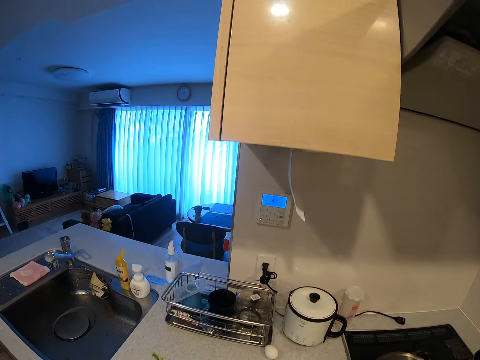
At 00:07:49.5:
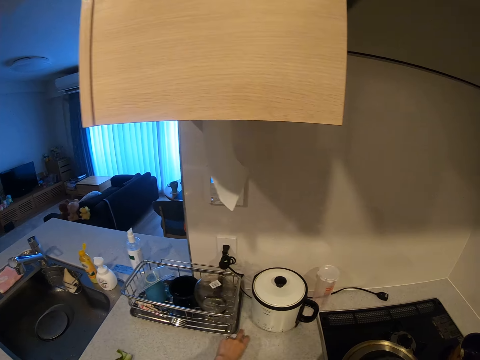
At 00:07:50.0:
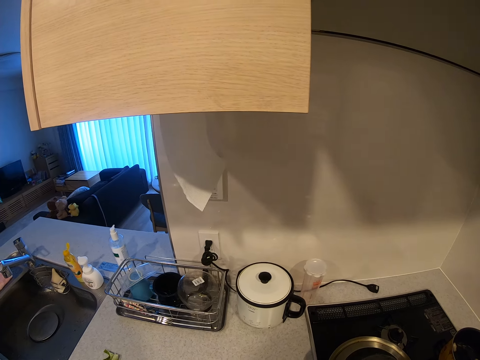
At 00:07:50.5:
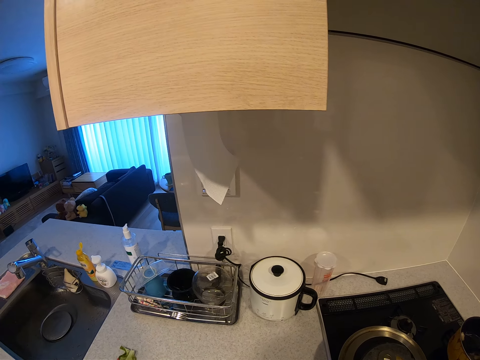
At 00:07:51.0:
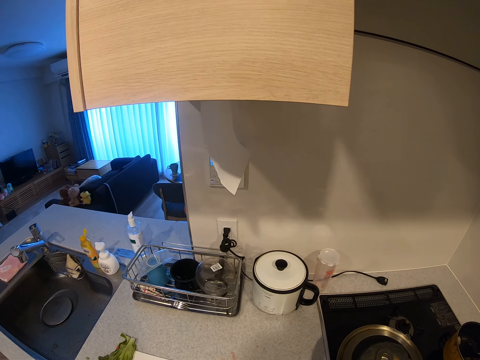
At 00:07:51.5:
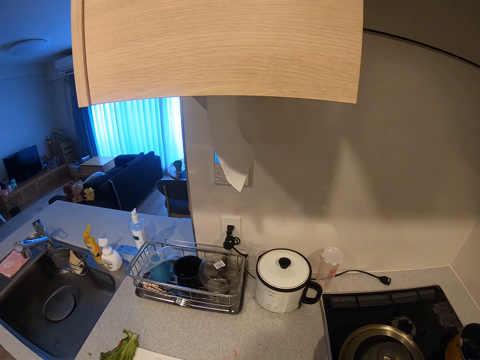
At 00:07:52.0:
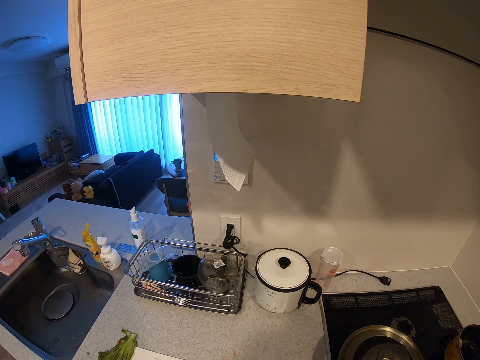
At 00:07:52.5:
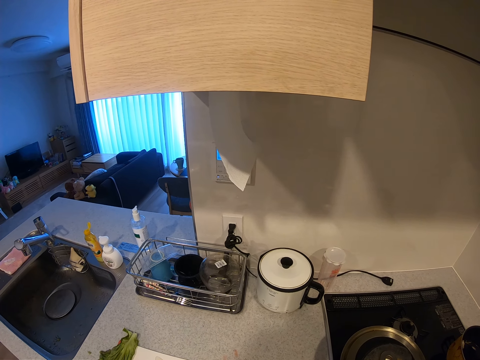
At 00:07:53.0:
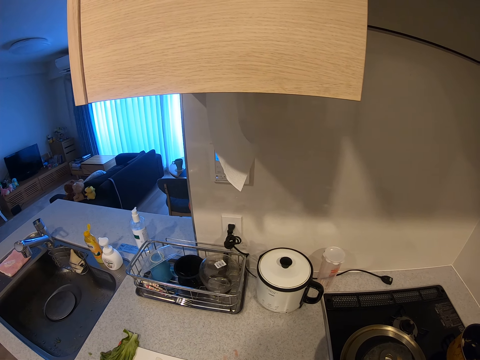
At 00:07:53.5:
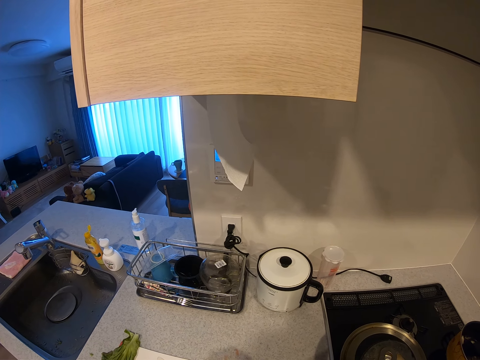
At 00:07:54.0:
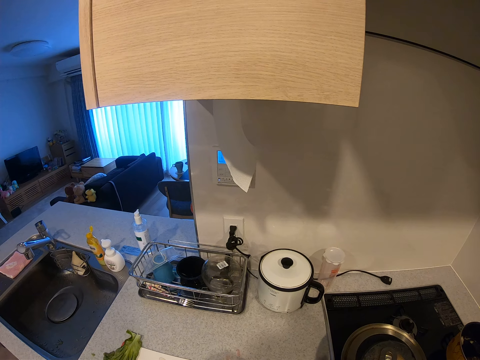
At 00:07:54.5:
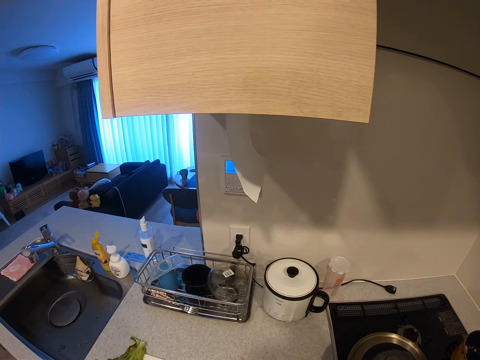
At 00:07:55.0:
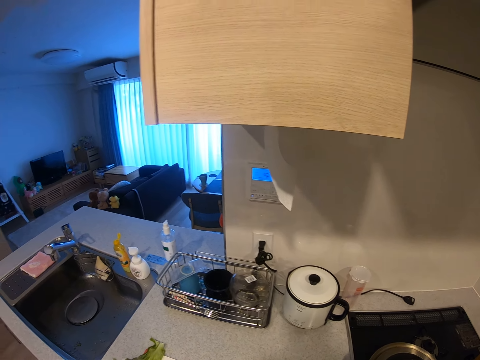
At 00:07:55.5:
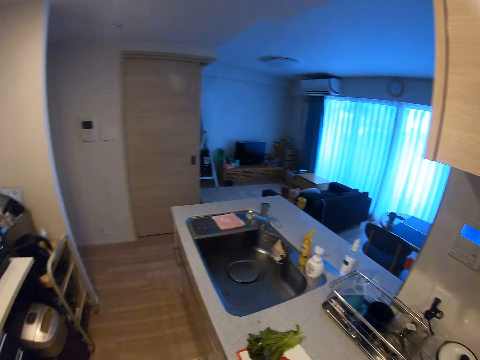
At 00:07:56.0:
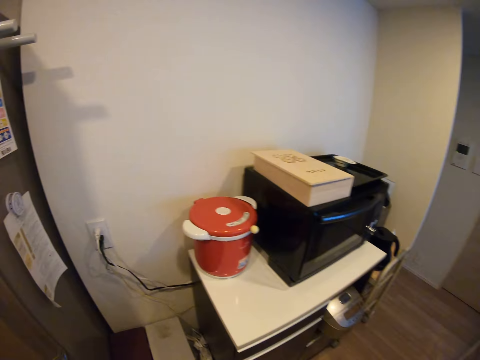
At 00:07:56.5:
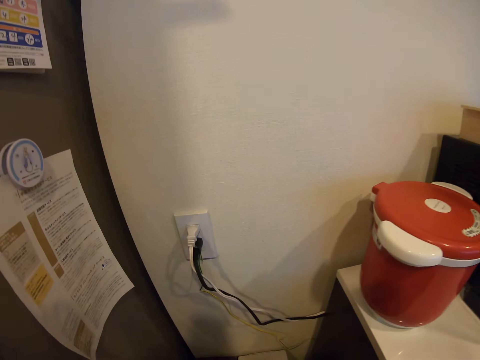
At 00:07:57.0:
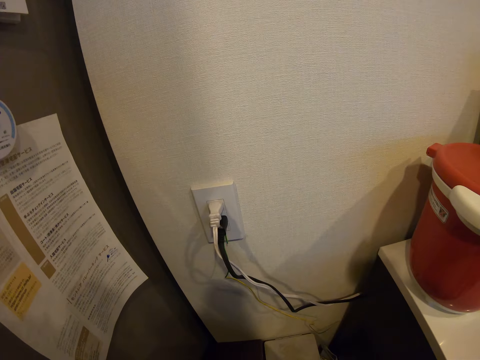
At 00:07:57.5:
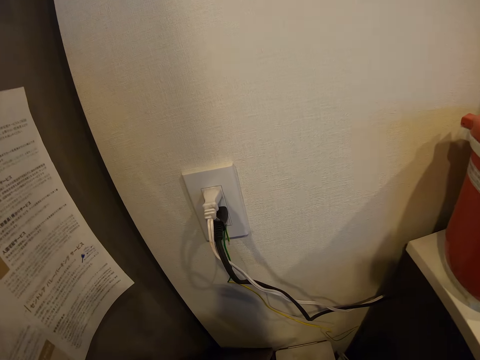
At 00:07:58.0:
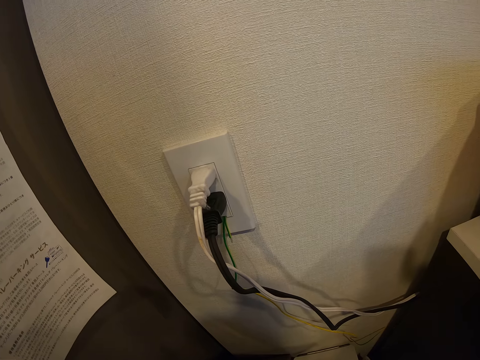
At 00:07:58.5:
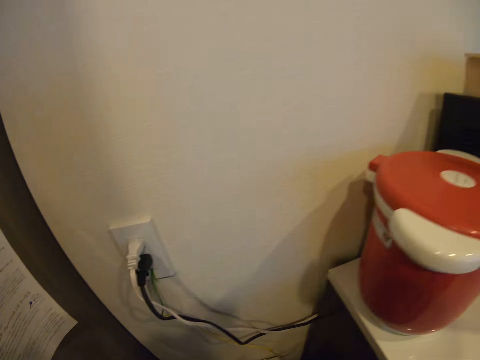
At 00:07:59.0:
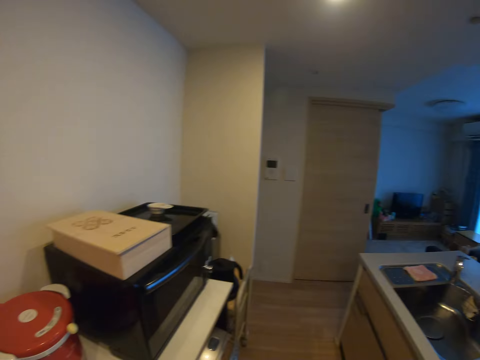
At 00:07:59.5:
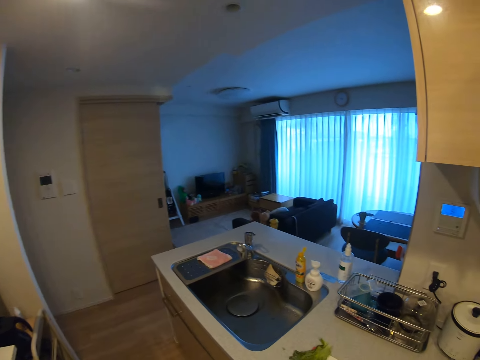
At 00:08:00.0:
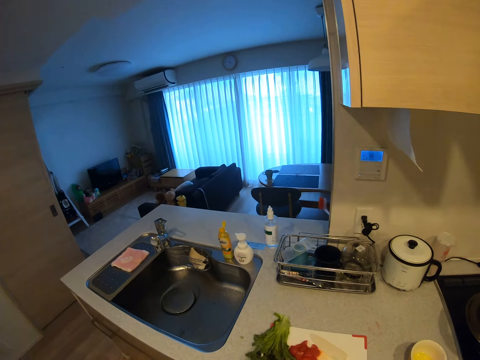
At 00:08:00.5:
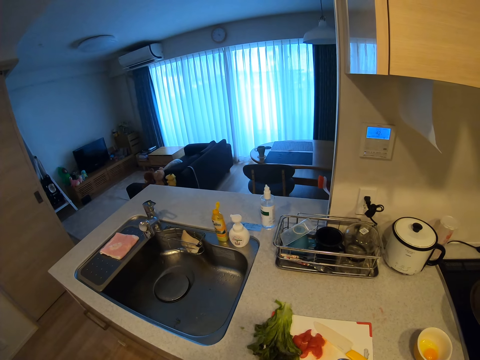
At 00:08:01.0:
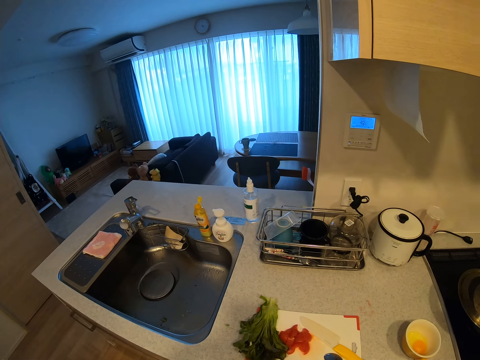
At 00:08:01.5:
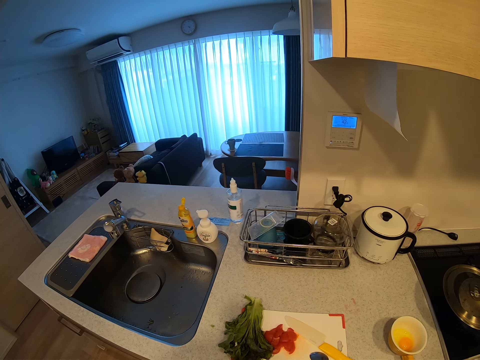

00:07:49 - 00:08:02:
The camera wearer picks up an egg from the kitchen worktop. They look around the room. They look at the socket.

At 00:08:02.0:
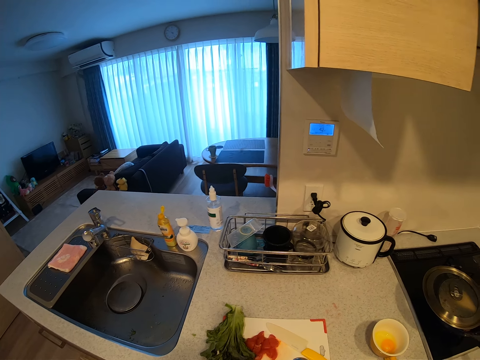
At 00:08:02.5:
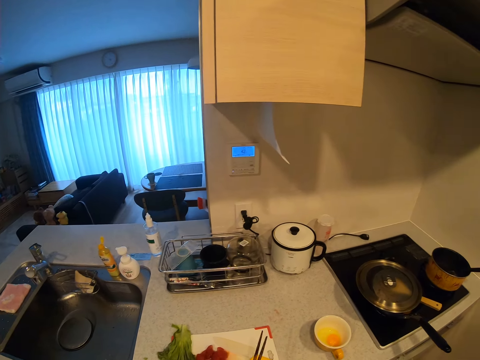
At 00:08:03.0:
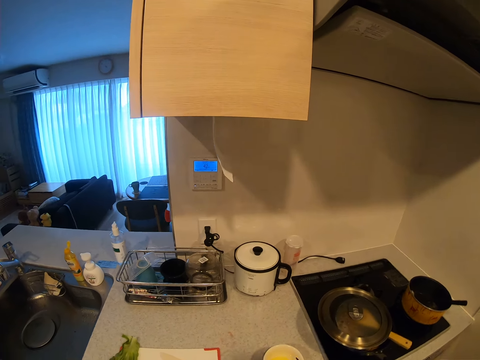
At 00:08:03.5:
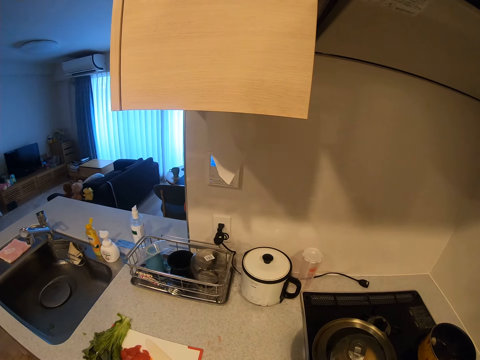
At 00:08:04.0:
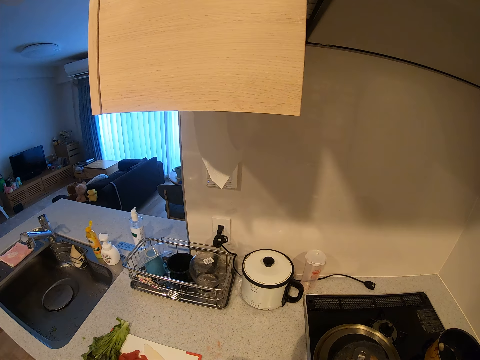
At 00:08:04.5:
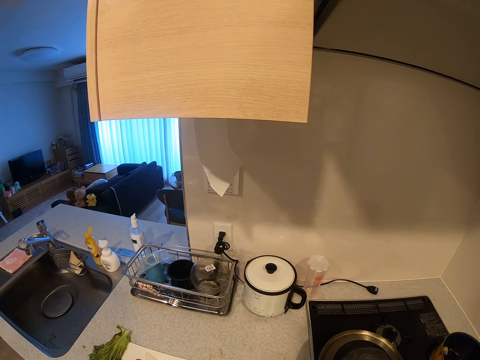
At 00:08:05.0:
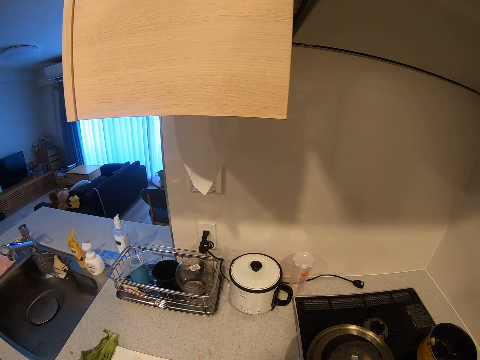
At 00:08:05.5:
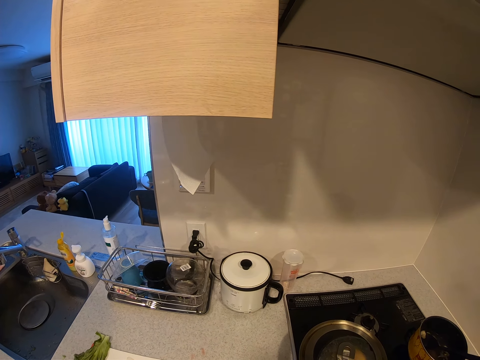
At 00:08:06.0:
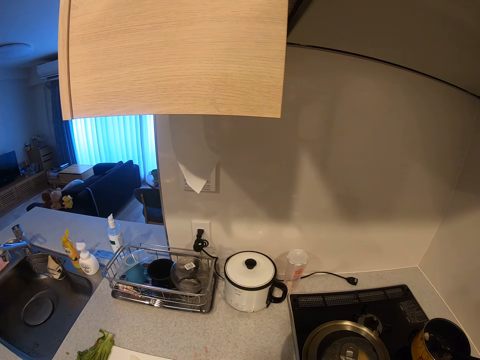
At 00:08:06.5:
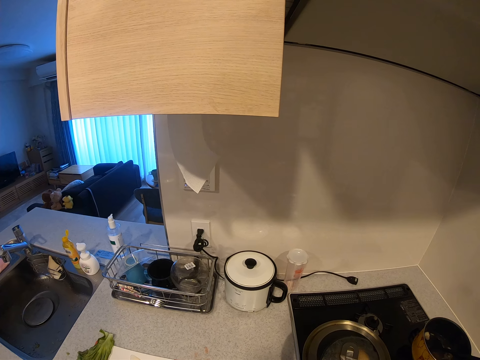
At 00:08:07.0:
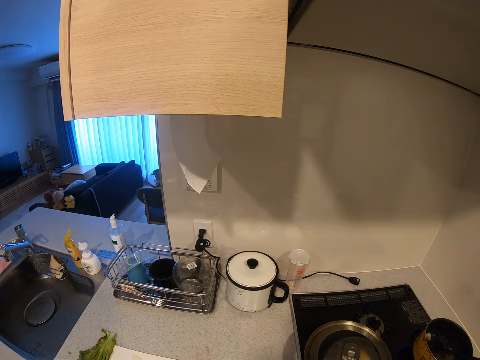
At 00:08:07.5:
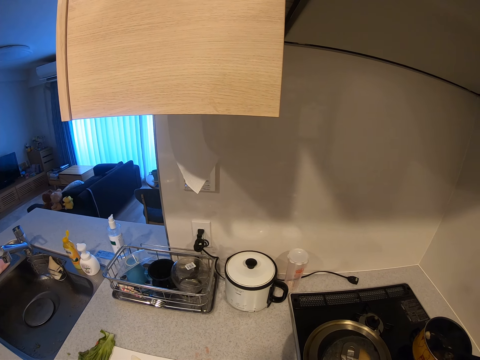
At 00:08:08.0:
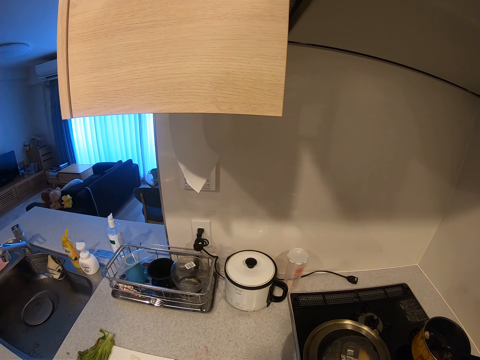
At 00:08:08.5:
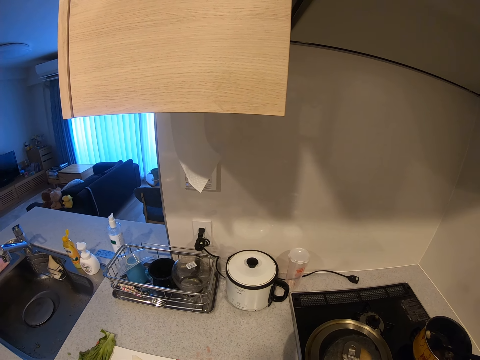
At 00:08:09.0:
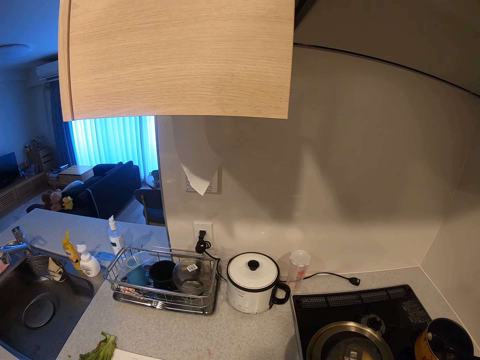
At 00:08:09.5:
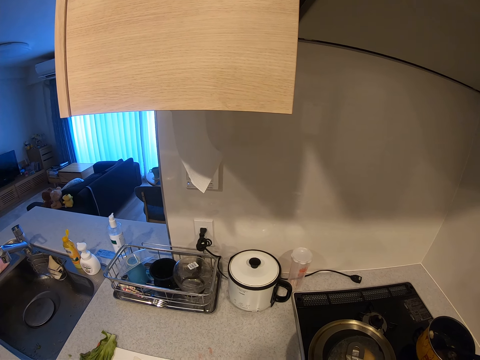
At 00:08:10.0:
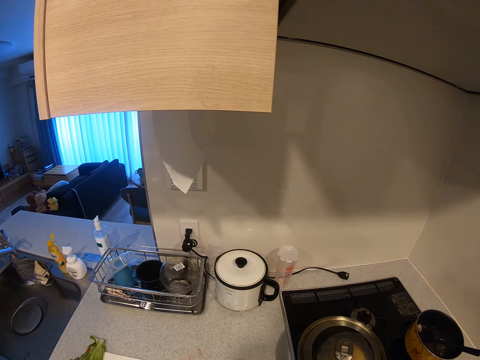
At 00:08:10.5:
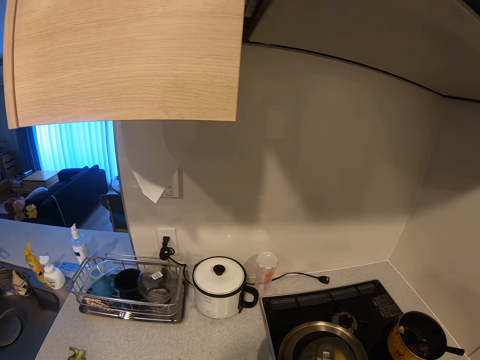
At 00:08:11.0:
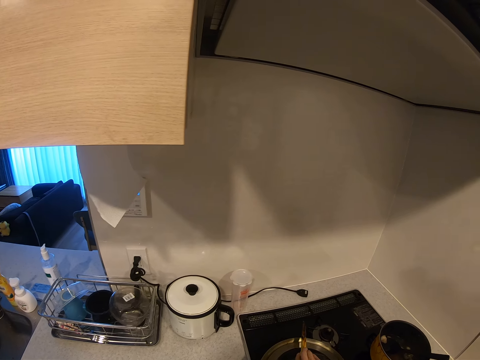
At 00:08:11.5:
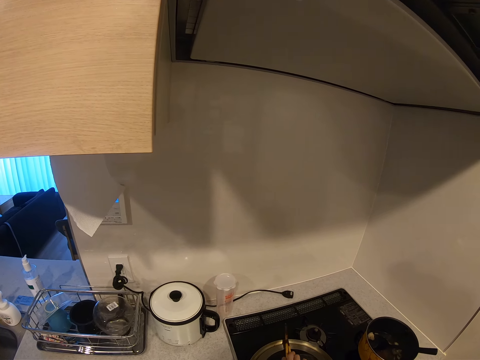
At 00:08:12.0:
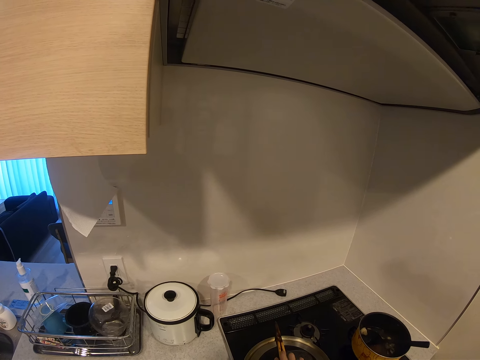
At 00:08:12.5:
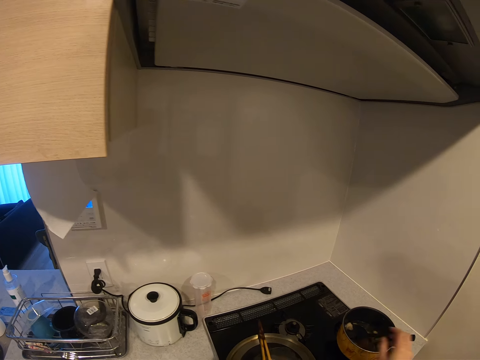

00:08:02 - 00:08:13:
The camera wearer drops chopsticks on the frying pan cover. They stir the soup with the cooking spoon.

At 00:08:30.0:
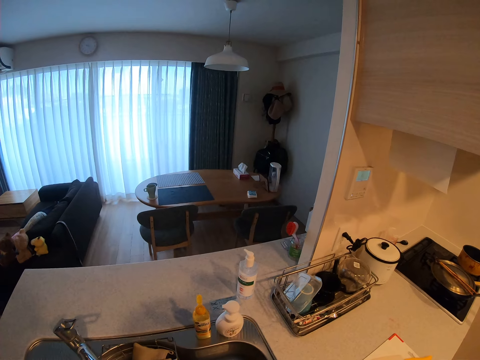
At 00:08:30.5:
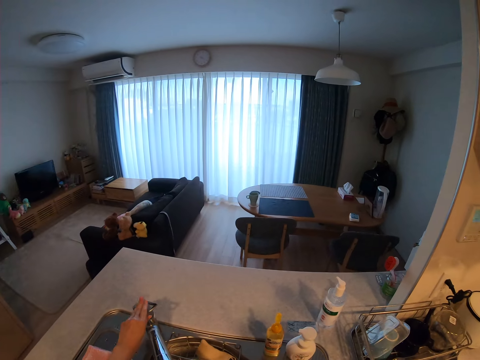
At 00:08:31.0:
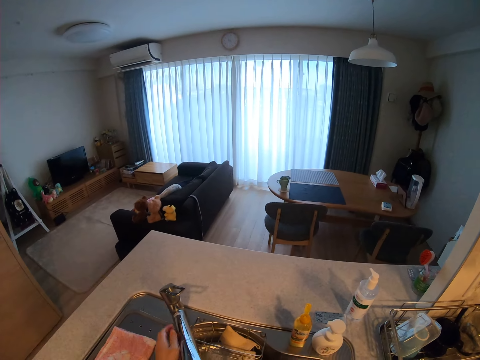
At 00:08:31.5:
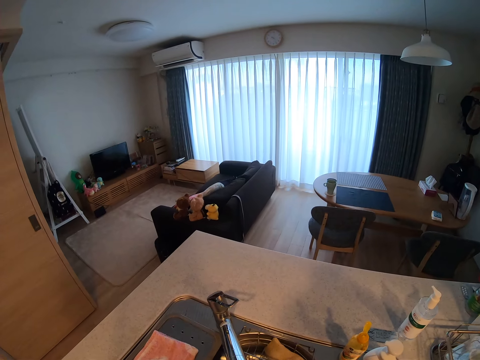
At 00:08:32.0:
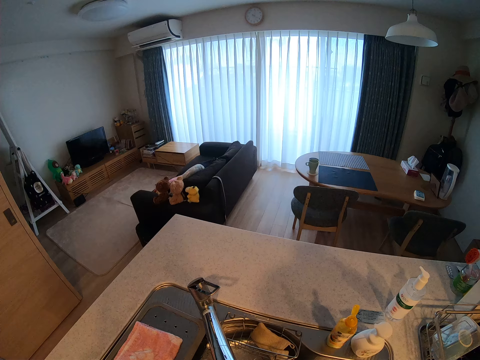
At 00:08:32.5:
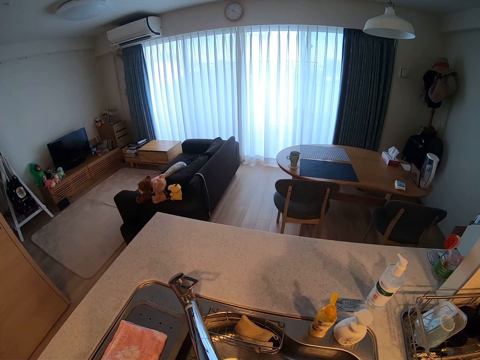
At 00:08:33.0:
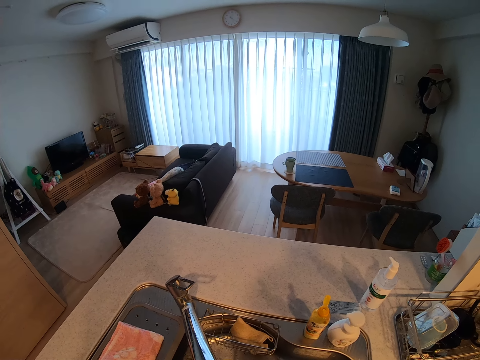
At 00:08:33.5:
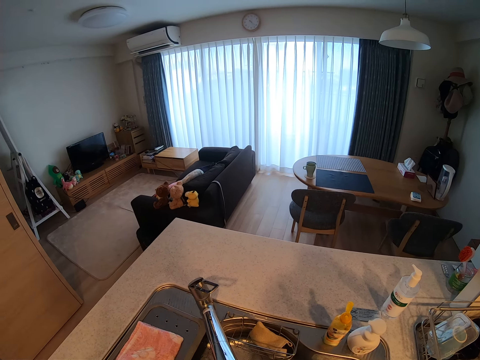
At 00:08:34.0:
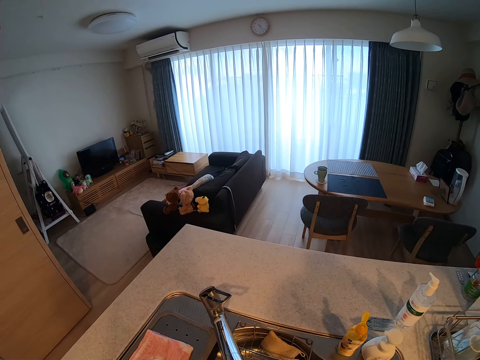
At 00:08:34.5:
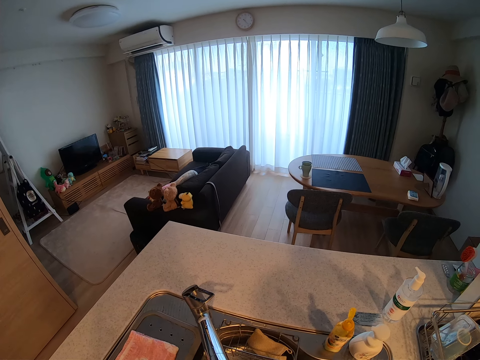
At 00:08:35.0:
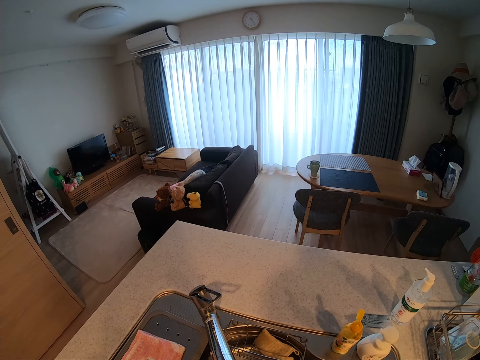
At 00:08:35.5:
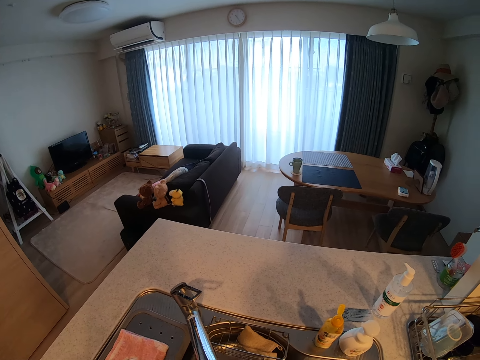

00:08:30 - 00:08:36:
The camera wearer turns off the tap. They touch the tap.
